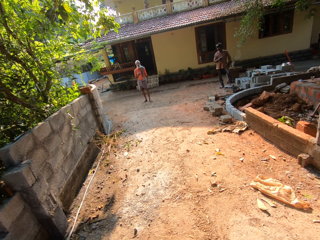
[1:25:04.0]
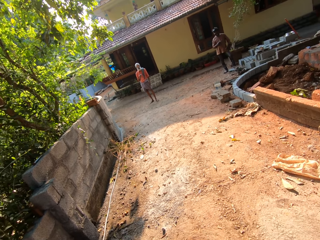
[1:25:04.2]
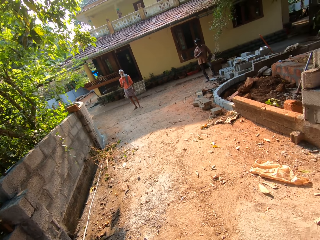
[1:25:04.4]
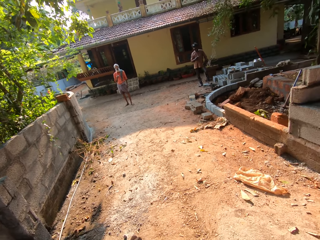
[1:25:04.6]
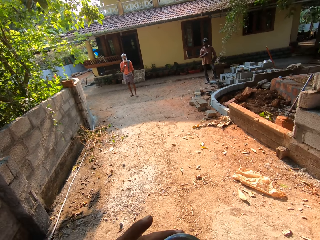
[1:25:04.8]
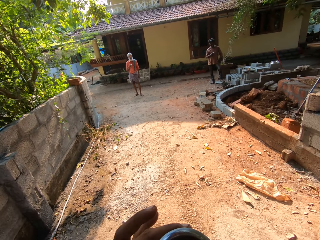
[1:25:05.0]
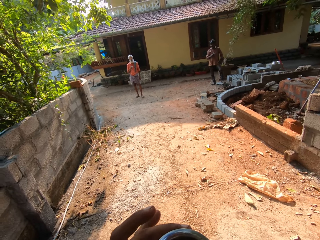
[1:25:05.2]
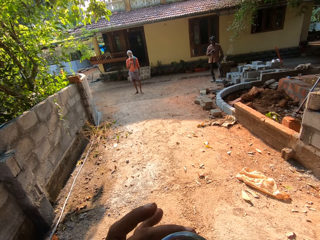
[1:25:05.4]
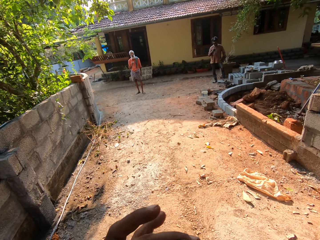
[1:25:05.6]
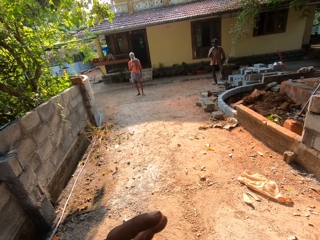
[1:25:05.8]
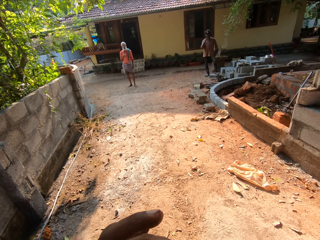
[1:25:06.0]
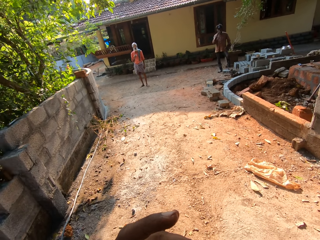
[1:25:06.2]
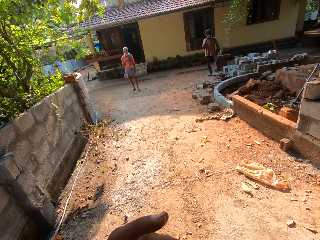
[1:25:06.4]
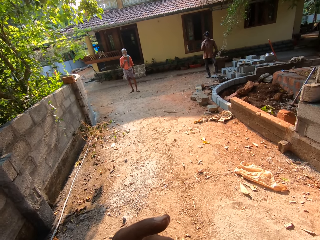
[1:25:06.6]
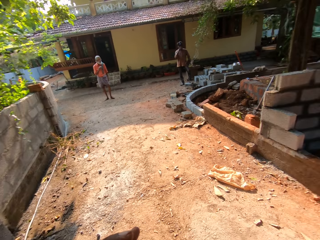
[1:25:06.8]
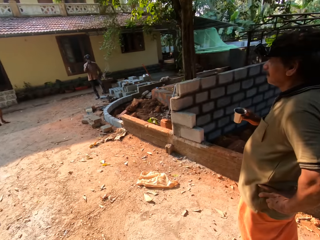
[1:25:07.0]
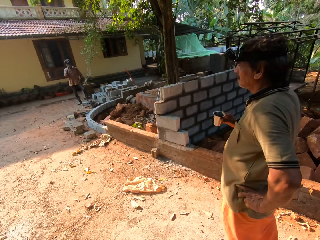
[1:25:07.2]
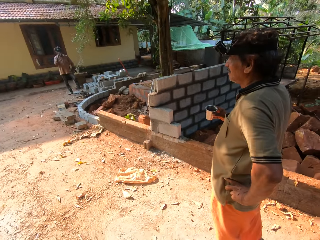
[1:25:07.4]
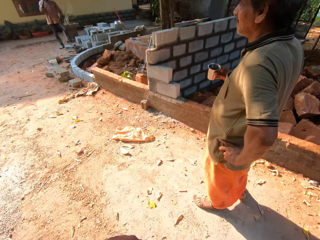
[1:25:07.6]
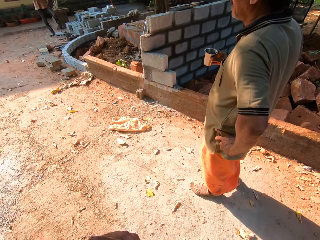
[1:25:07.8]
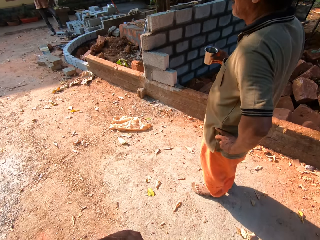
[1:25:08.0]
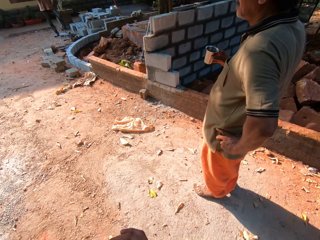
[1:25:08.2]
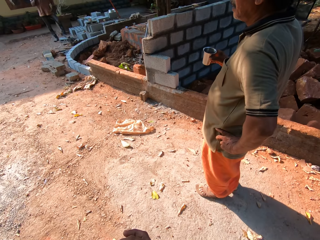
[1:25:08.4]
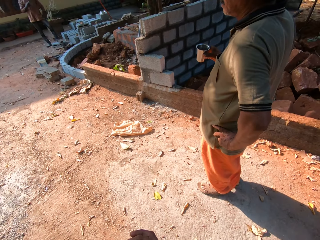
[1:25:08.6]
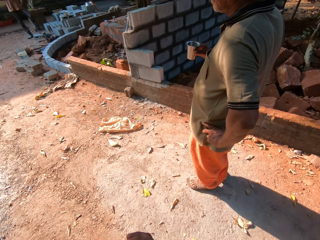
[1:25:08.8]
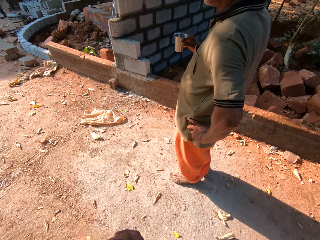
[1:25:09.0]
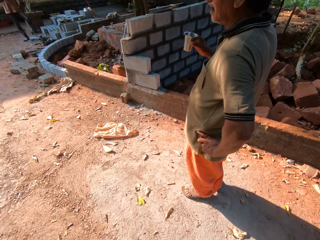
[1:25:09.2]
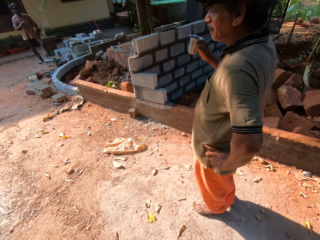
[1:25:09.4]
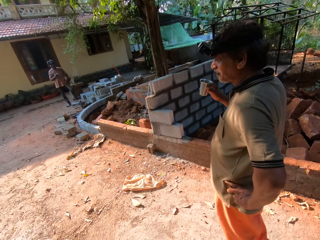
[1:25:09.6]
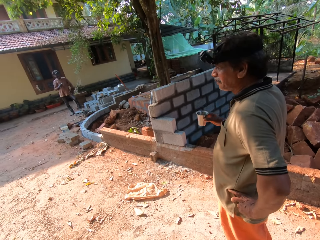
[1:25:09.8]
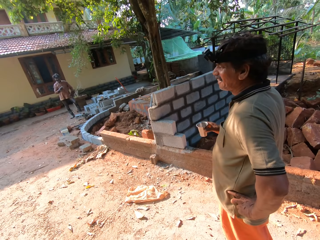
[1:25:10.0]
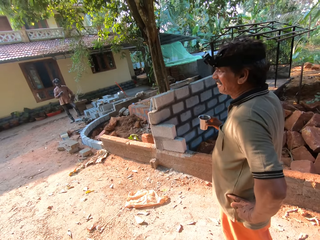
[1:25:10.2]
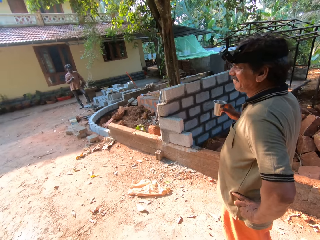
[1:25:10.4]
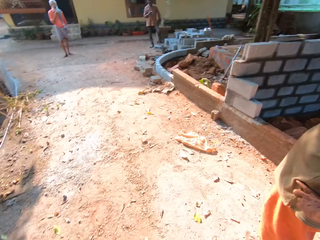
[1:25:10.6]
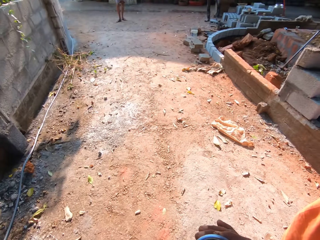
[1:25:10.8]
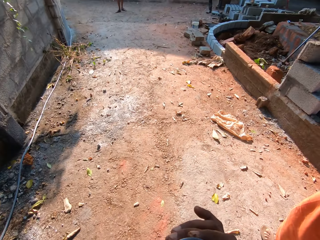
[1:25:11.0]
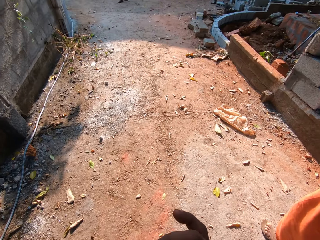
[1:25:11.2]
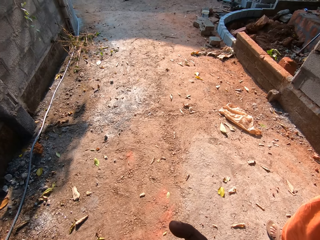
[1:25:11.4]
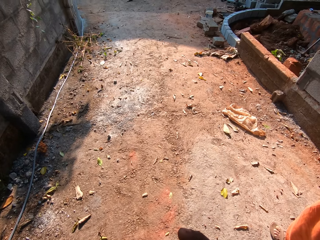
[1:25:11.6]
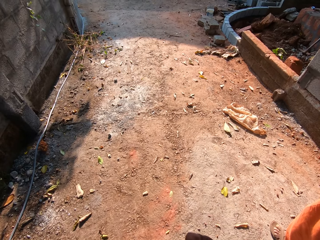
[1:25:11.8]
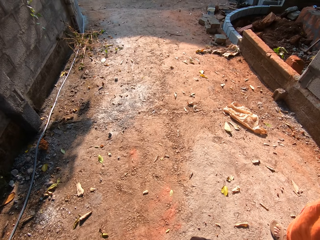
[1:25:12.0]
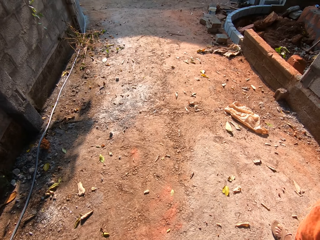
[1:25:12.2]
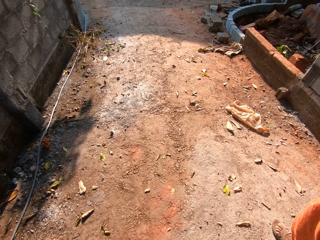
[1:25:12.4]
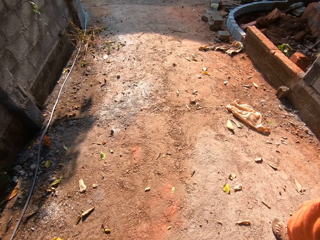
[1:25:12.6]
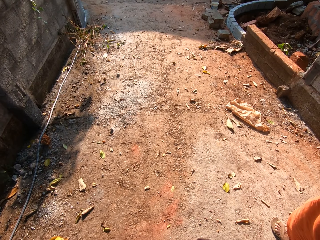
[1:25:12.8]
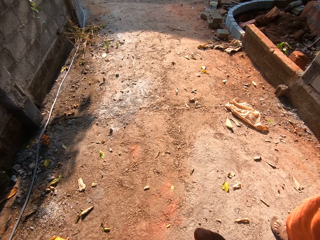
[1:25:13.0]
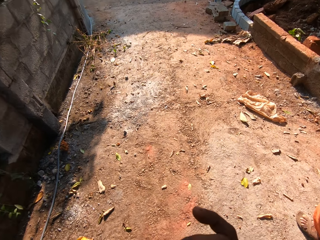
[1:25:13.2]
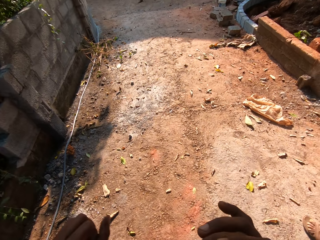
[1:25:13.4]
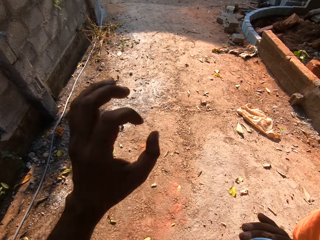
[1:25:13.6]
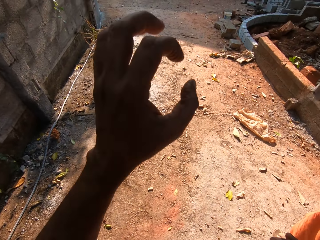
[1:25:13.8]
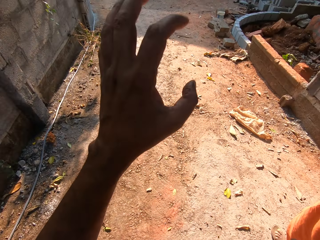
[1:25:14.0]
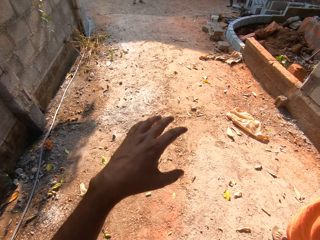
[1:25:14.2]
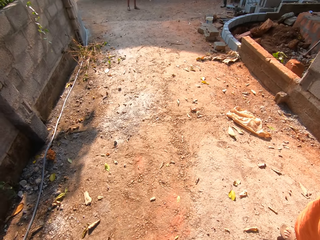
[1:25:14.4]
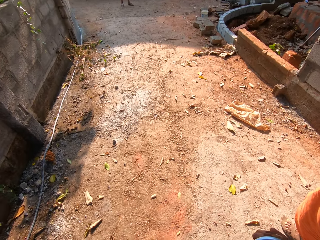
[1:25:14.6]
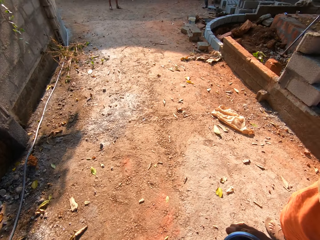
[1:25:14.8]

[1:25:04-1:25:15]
The camera wearer drinks some juice from the cup with his left hand. He converses with a man and another man.

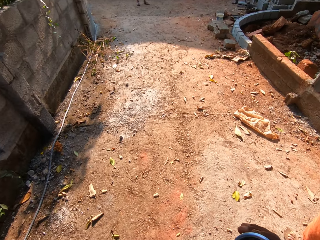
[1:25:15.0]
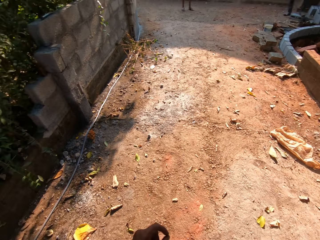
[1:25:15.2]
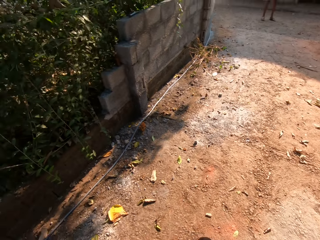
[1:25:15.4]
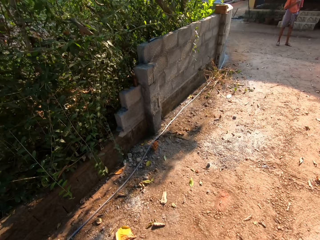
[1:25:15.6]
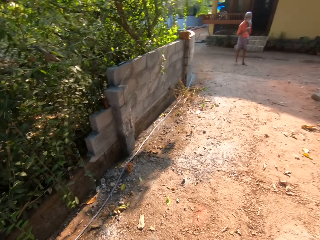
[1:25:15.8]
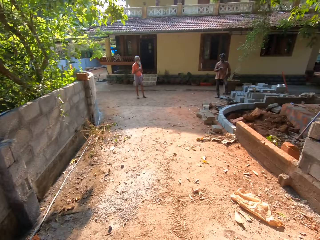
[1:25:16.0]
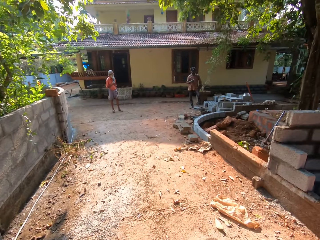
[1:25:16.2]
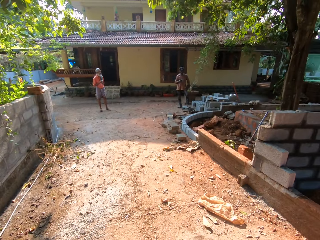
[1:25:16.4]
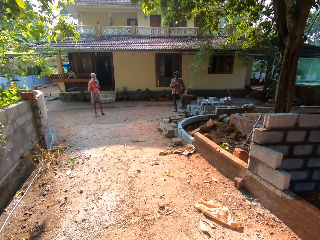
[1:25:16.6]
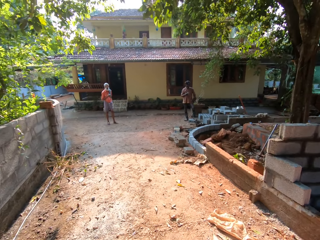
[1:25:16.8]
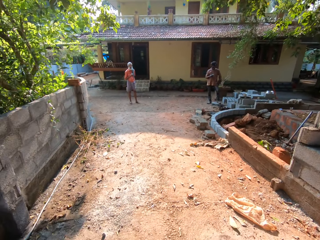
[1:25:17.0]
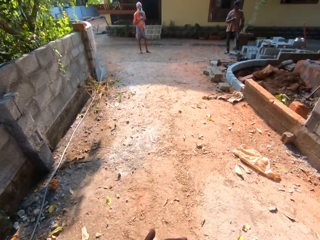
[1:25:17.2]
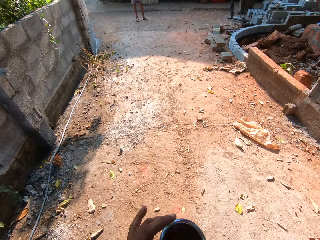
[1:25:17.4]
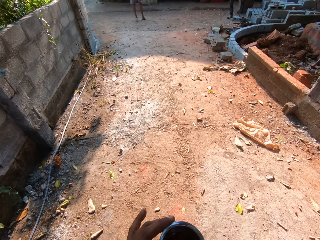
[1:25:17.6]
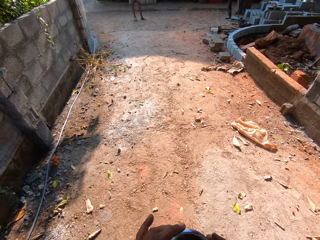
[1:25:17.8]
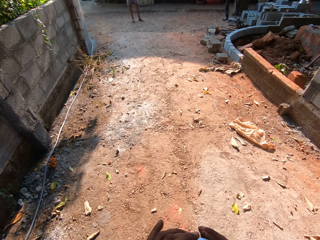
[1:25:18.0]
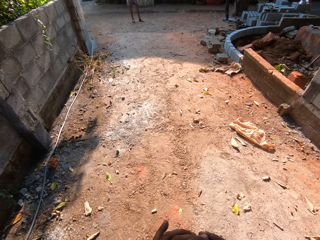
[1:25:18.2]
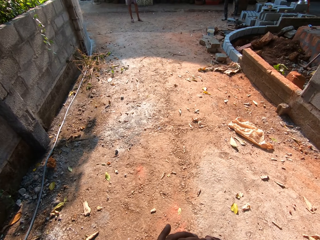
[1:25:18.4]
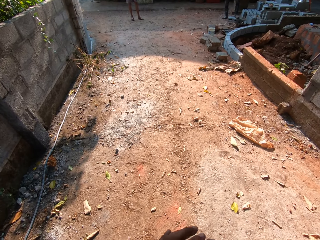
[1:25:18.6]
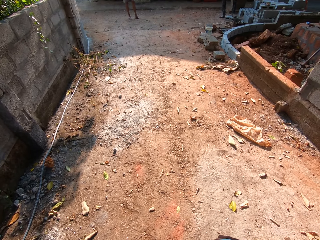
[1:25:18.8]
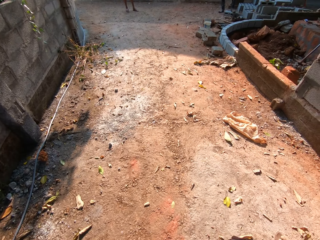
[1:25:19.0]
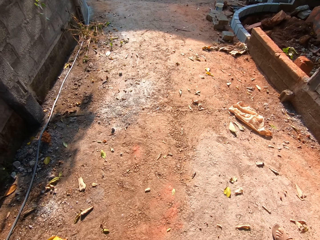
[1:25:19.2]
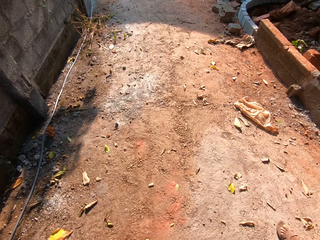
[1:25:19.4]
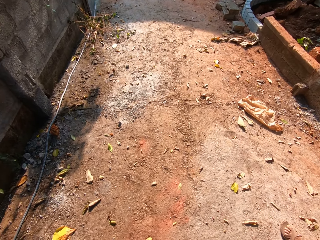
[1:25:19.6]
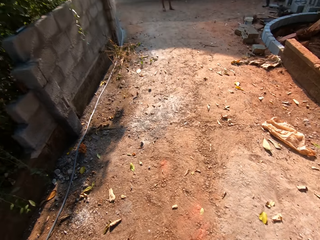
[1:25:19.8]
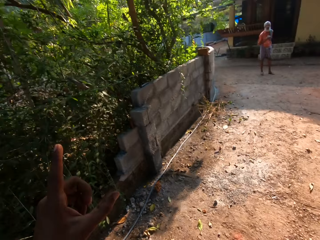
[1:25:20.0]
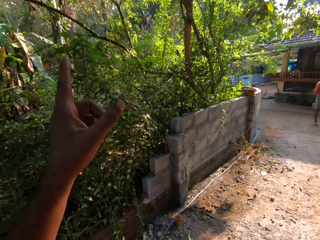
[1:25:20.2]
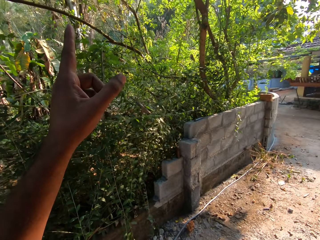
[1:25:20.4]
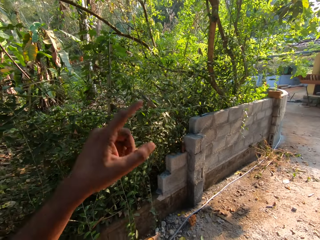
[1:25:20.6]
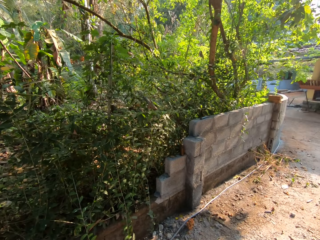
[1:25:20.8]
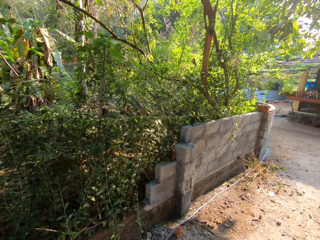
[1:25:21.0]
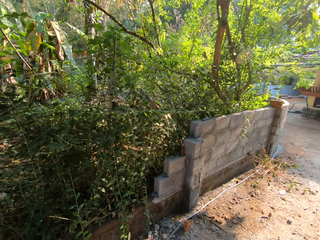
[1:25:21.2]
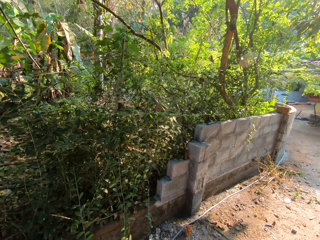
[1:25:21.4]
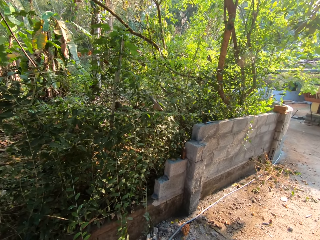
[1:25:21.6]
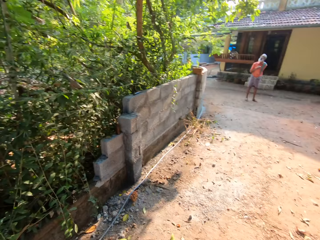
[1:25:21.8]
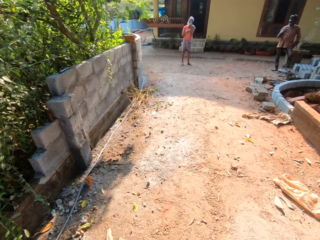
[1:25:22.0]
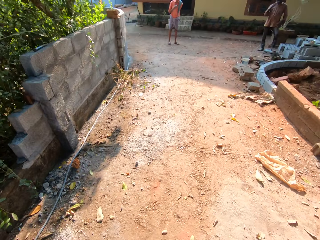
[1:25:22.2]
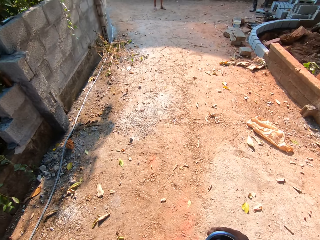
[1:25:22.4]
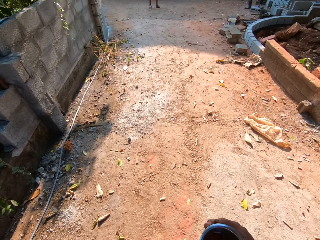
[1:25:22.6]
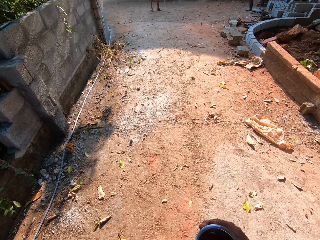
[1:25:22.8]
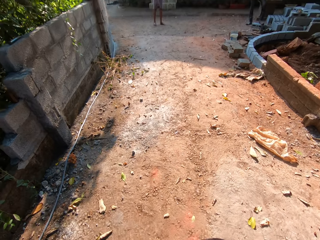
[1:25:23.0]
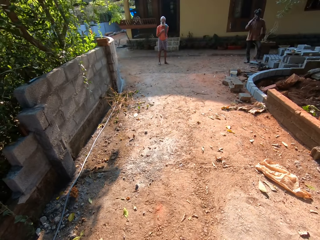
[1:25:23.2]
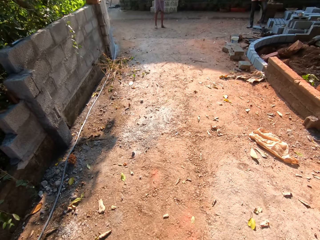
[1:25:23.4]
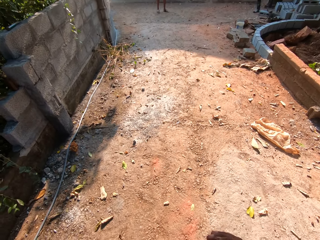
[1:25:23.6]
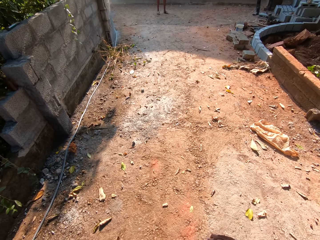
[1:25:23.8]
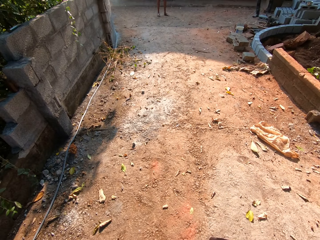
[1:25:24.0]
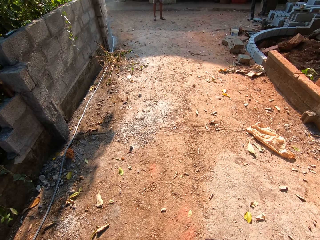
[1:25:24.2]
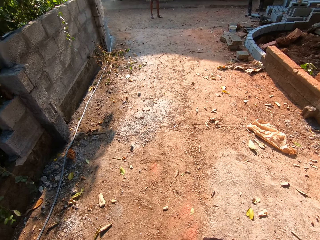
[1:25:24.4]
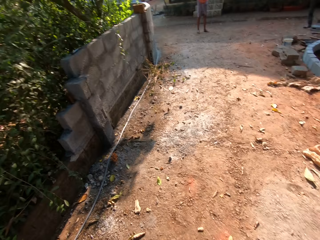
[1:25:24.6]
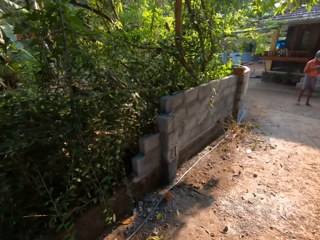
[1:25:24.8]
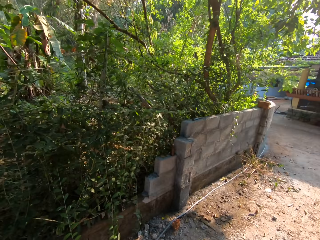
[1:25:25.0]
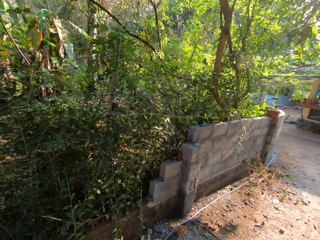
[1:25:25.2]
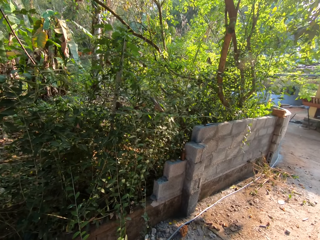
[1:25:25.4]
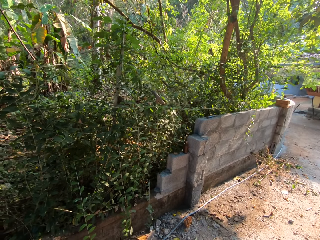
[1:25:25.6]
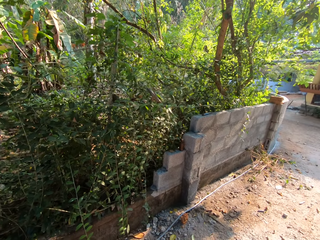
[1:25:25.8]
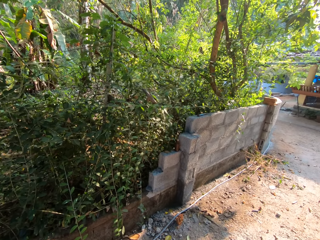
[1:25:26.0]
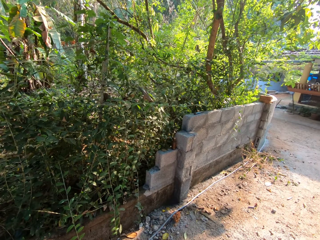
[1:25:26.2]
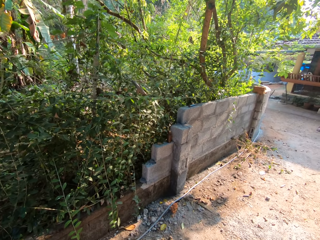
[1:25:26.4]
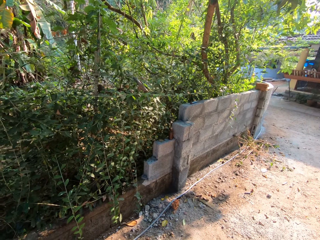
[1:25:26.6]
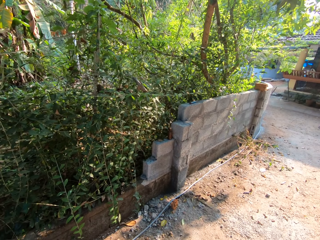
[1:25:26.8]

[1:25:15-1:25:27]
The camera wearer passes the cup of juice from his left hand to his right hand.
